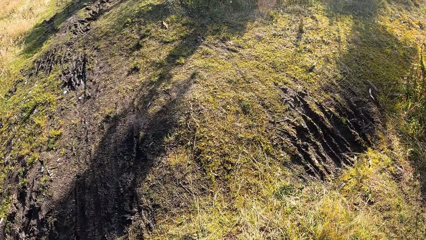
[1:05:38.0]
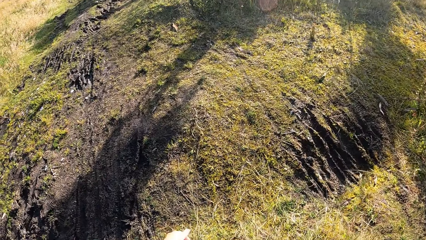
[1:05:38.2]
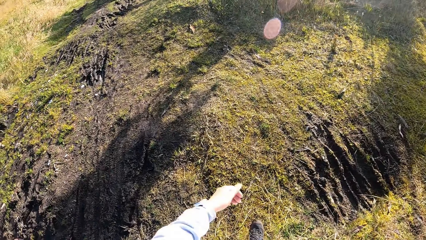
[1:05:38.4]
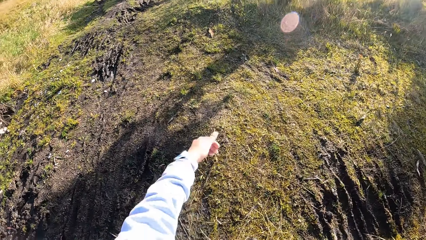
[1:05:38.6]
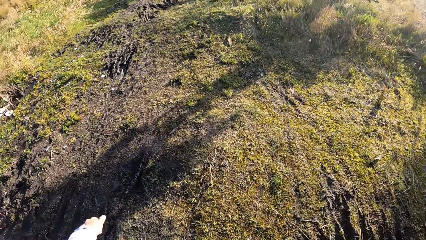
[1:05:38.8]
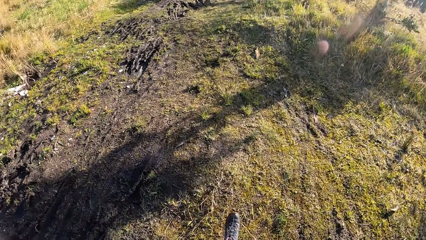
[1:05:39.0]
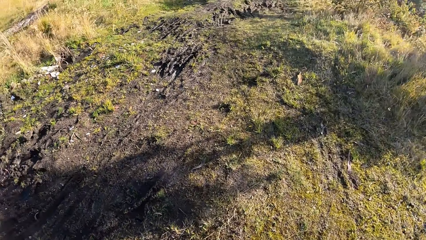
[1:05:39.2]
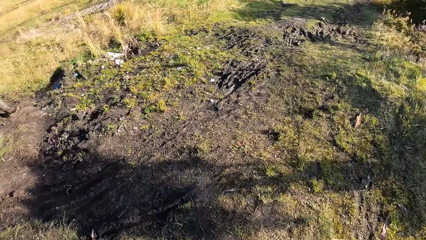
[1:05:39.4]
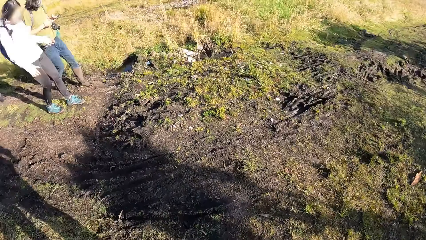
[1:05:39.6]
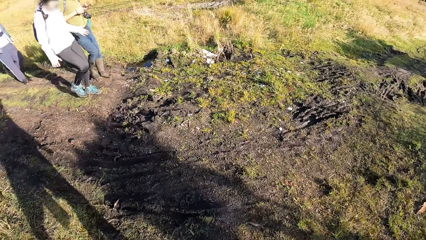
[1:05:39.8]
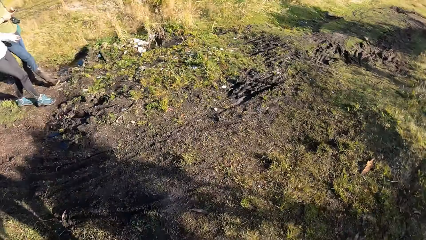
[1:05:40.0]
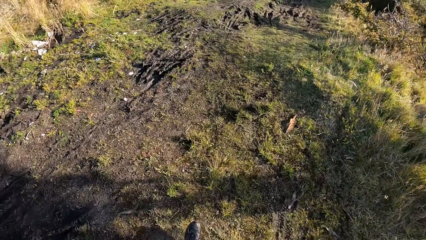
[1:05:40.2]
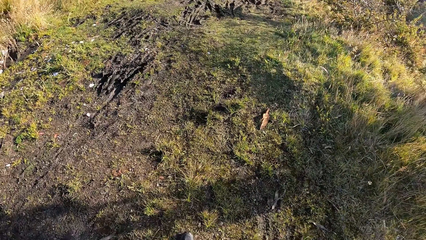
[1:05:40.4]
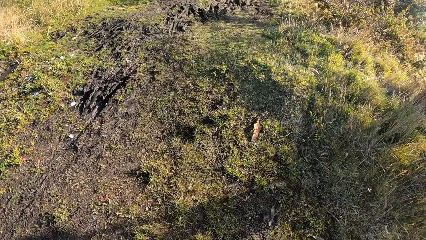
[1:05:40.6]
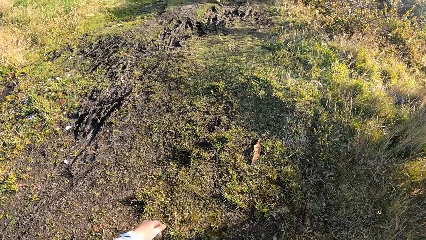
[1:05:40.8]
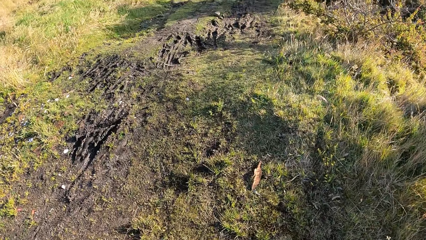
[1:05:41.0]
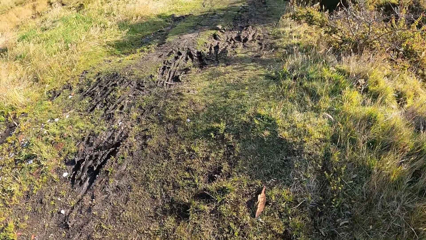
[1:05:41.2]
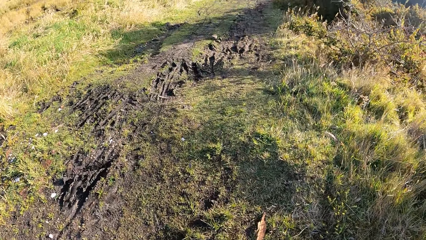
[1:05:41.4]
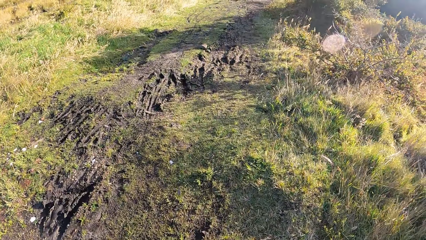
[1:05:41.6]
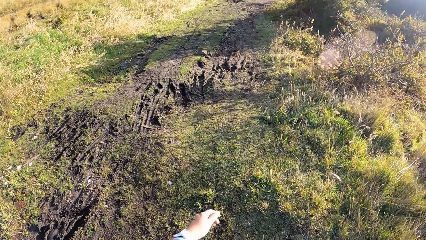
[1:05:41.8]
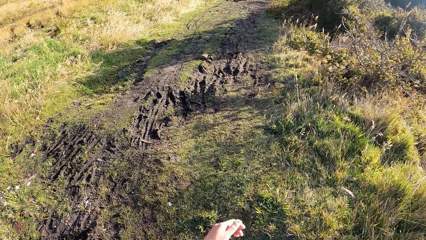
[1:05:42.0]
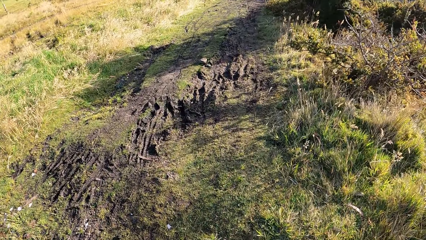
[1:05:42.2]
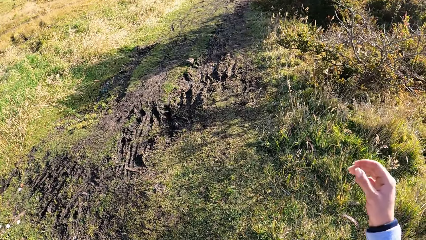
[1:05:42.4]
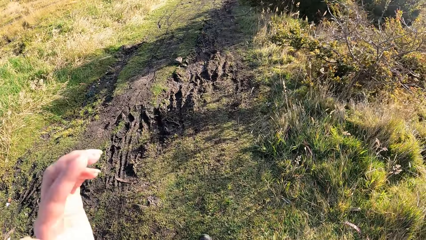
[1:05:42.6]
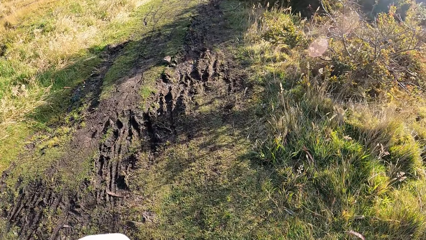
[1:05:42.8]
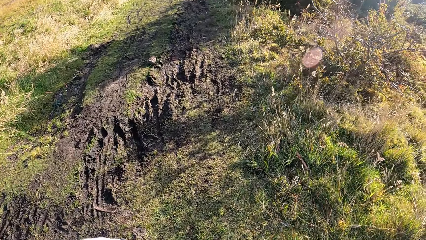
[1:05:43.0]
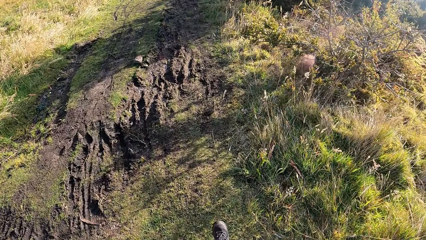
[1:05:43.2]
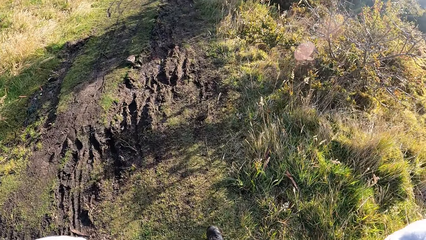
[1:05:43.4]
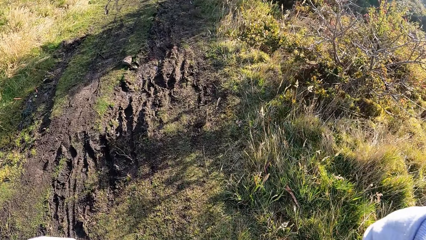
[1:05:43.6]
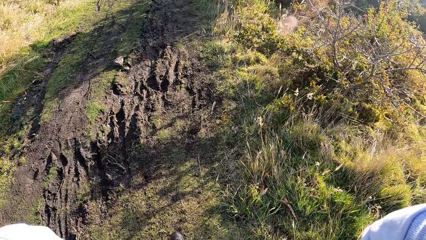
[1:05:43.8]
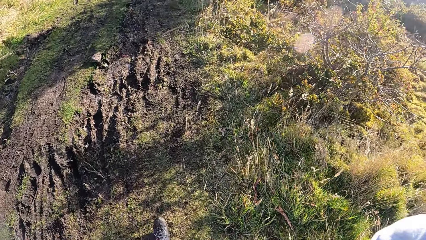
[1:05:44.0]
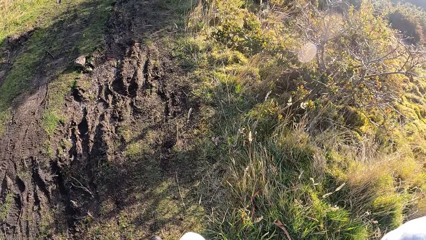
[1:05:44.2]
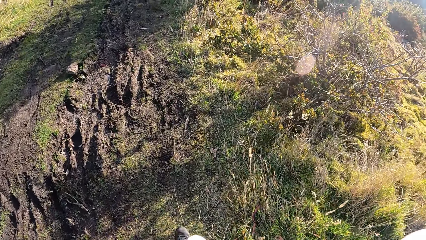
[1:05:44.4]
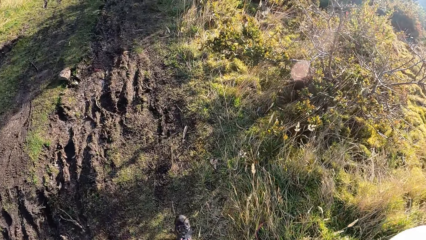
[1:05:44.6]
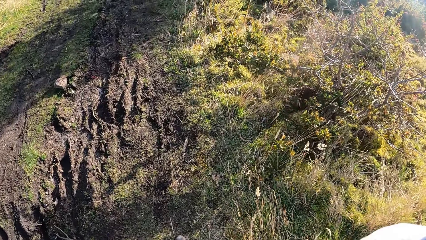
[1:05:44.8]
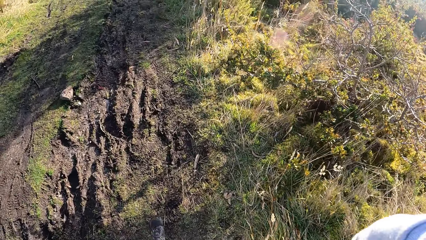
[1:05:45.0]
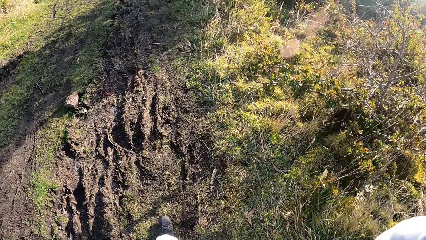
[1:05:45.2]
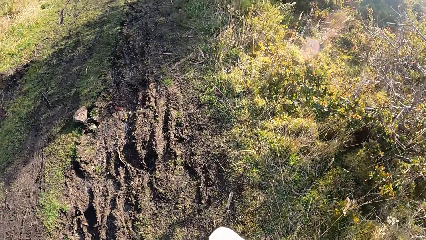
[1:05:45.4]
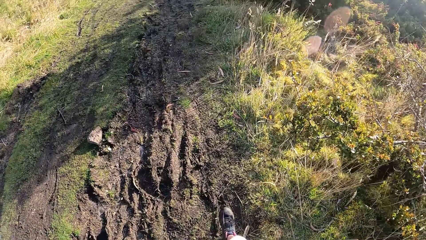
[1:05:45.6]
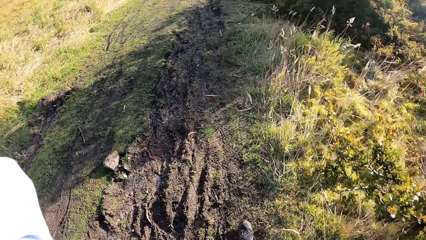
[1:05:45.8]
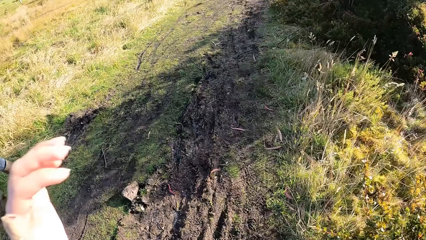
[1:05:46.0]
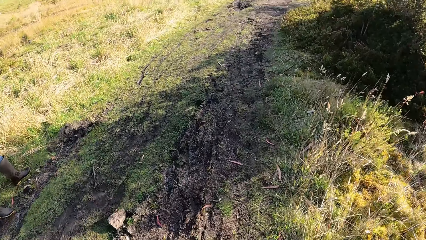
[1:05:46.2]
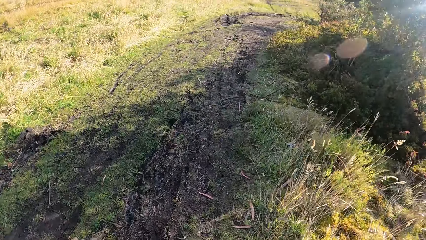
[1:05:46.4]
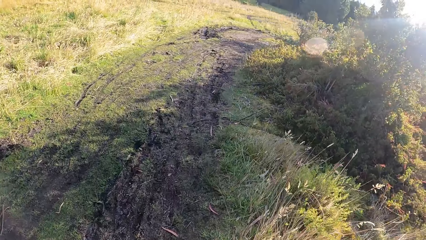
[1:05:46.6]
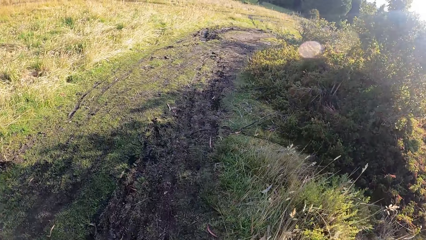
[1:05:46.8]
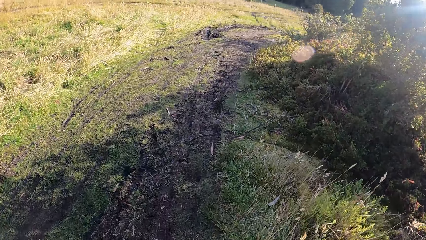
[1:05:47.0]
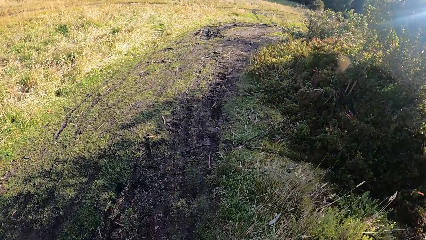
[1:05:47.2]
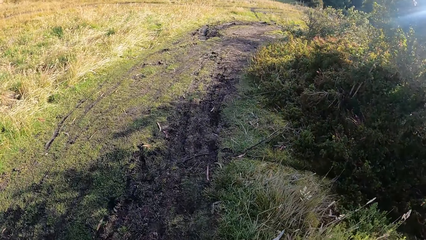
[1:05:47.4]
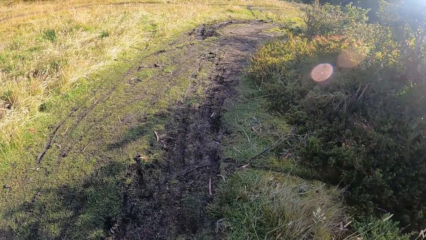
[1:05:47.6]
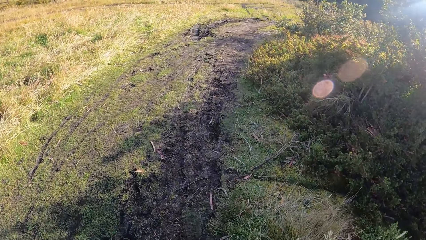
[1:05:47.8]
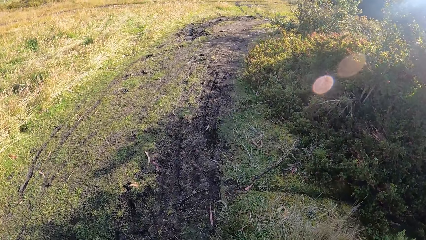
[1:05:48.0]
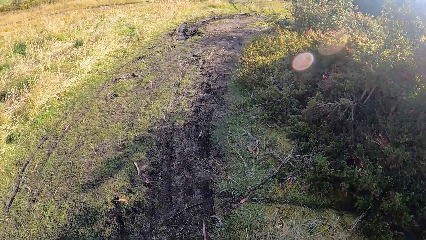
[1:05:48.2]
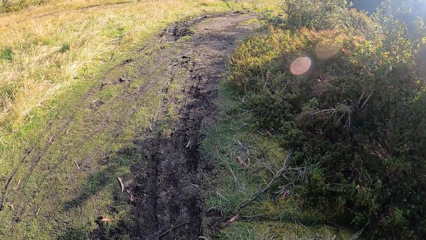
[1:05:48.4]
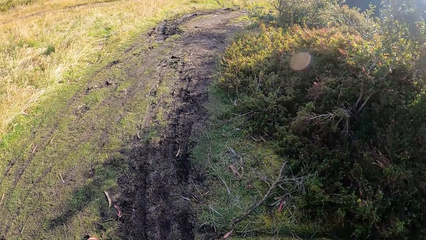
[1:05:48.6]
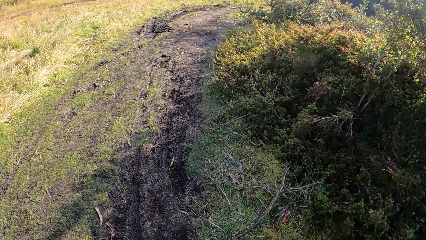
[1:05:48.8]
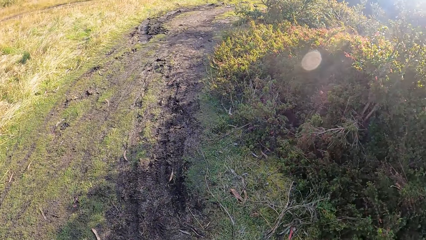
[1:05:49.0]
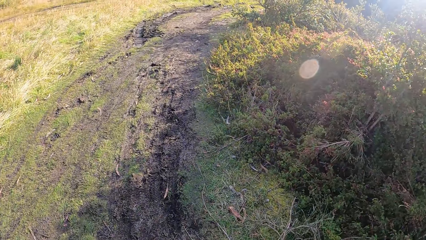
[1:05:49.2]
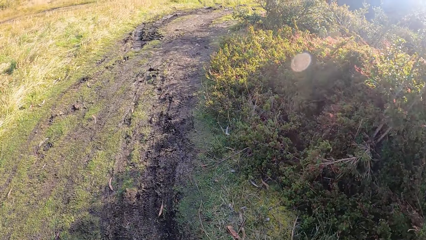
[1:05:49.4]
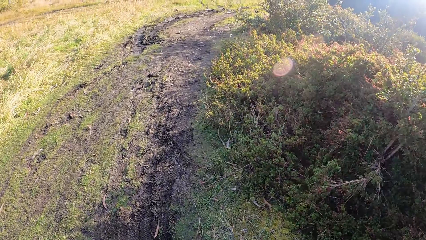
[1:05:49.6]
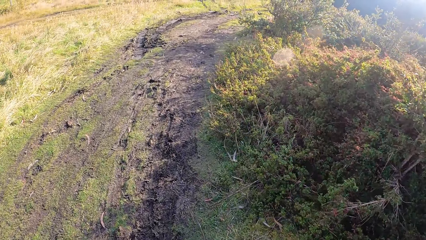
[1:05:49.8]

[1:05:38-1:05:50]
The camera wearer turns around. They walk around the field. They touch something. They adjust the camera. They walk around the field.

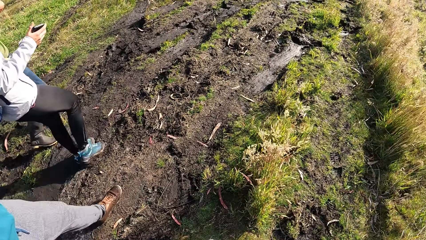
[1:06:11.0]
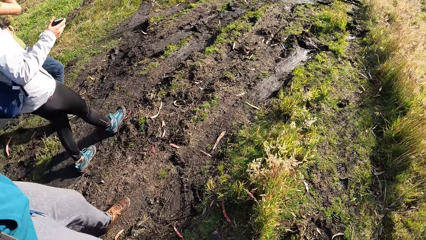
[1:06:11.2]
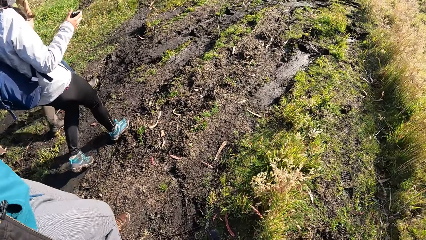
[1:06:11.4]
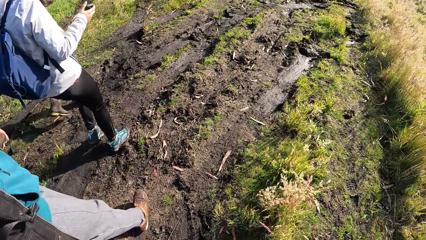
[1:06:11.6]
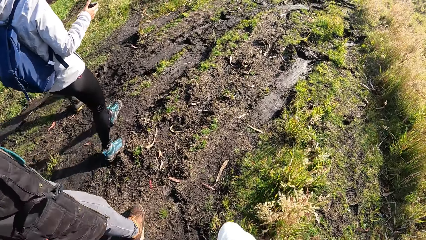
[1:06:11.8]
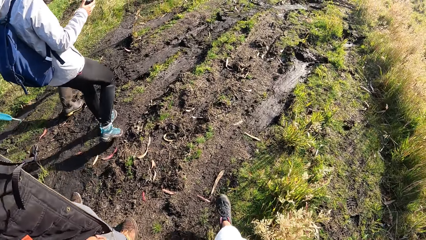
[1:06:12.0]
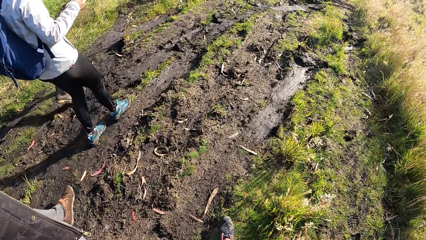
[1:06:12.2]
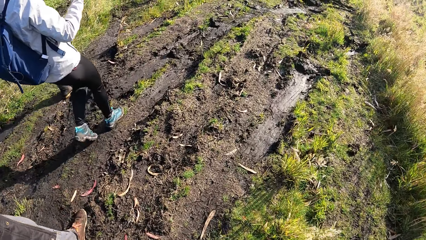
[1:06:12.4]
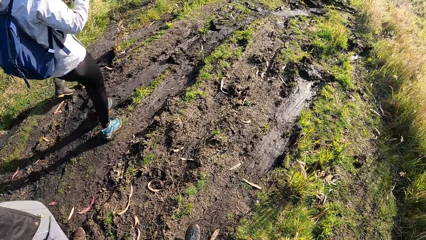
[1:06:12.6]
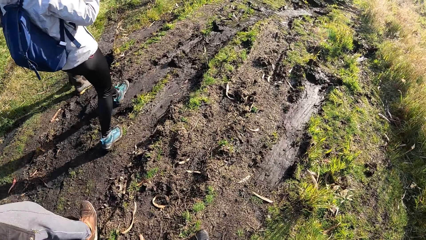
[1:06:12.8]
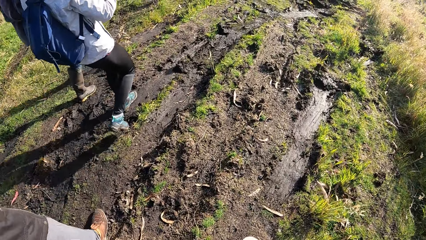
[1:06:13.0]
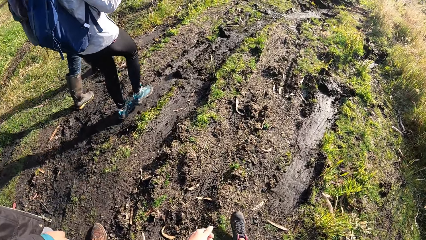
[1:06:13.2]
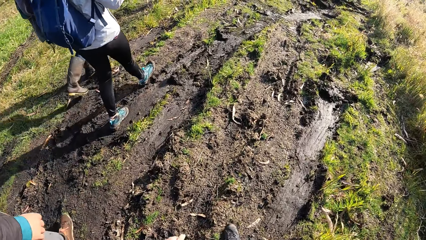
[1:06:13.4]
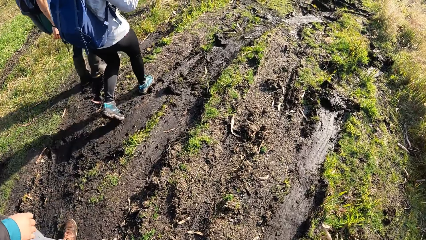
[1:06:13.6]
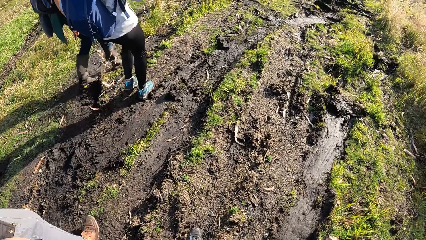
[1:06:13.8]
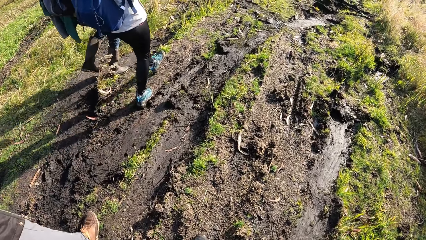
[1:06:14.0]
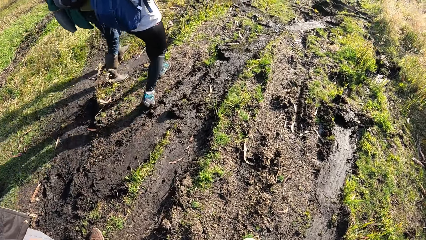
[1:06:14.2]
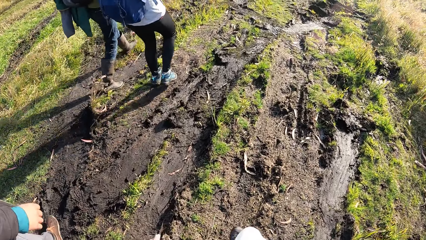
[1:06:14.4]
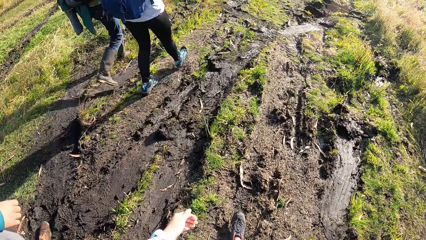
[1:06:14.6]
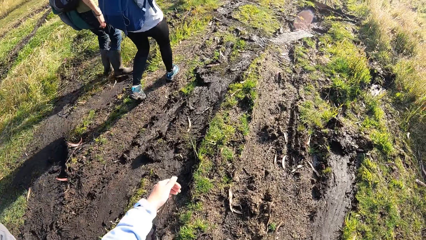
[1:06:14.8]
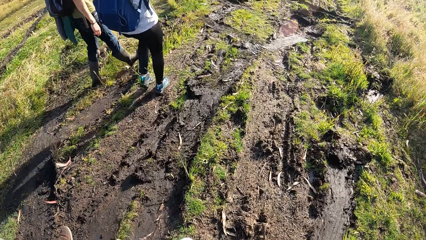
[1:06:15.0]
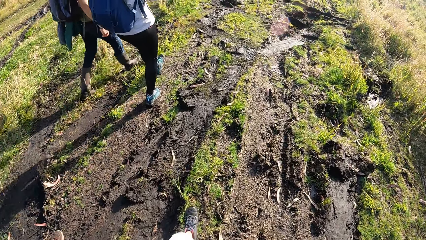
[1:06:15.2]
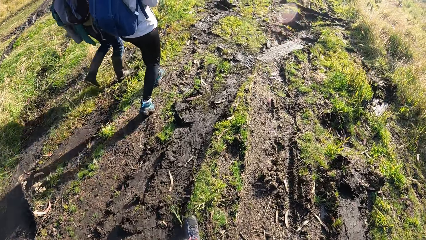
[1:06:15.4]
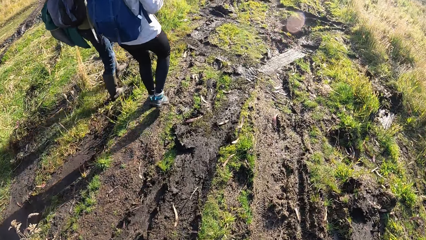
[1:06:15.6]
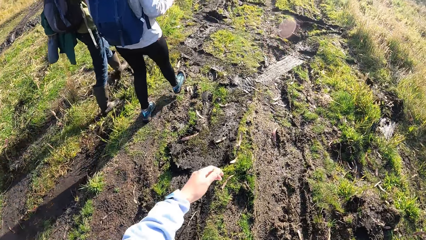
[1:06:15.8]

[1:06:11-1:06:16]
A woman walks around the field. A man walks around the field.
